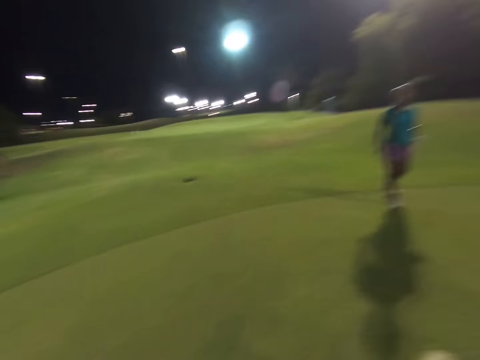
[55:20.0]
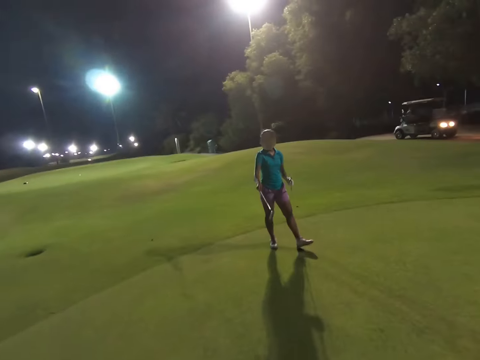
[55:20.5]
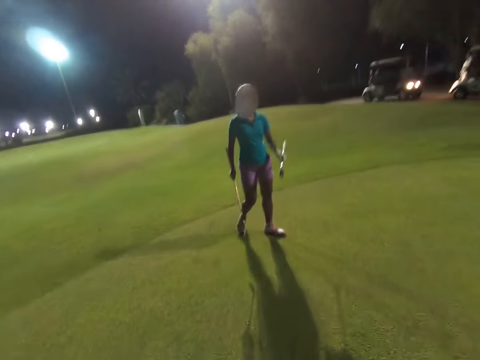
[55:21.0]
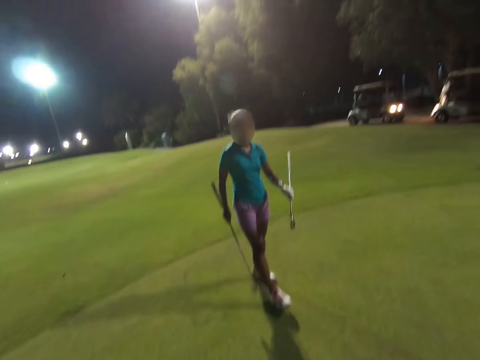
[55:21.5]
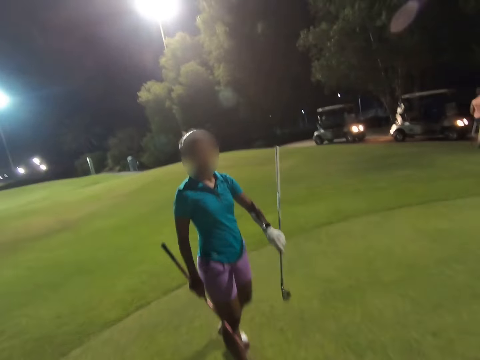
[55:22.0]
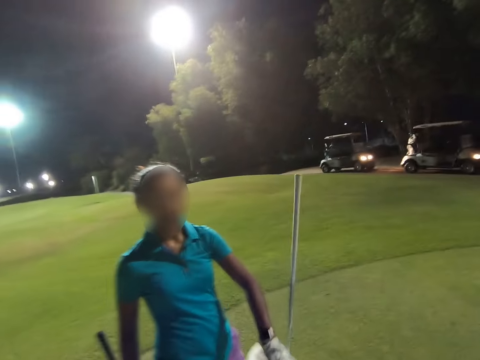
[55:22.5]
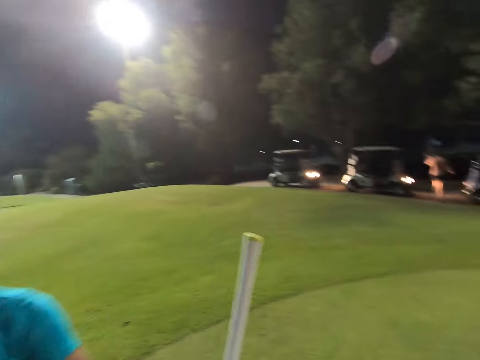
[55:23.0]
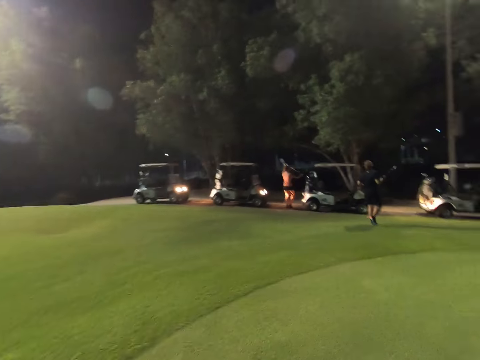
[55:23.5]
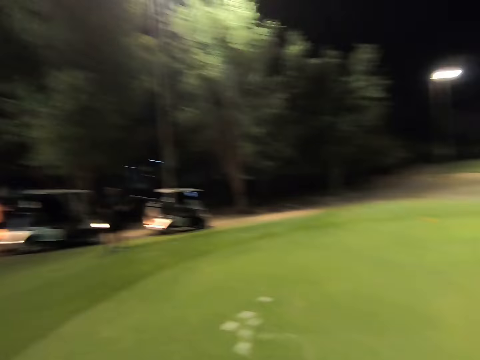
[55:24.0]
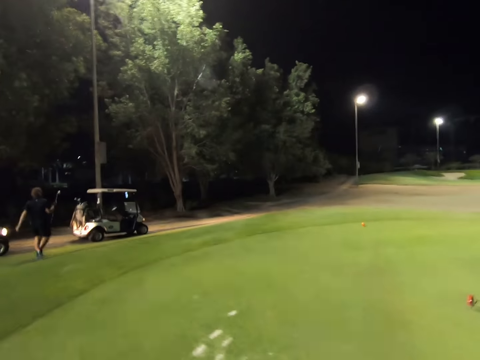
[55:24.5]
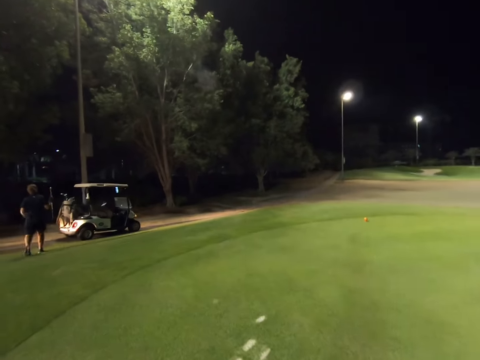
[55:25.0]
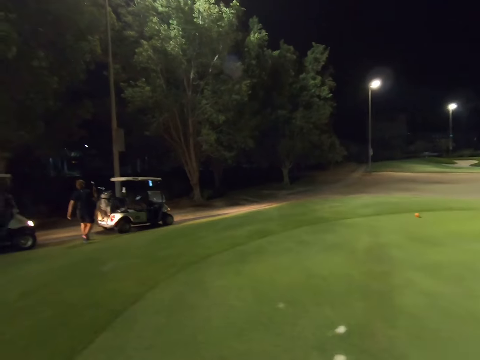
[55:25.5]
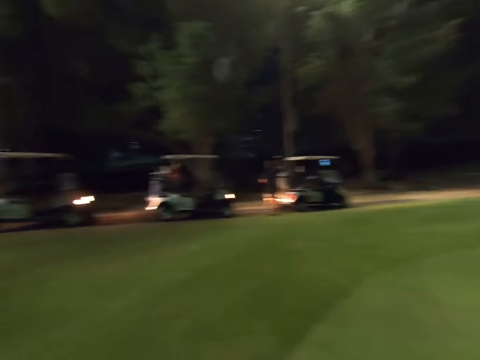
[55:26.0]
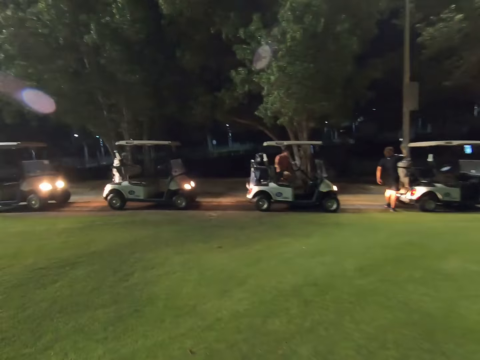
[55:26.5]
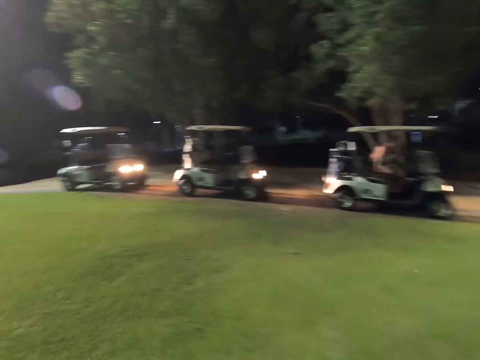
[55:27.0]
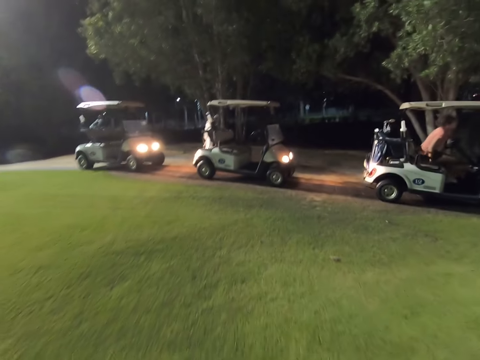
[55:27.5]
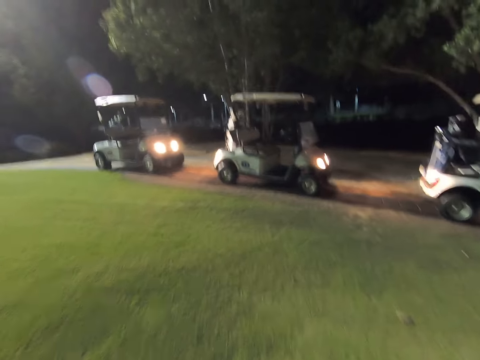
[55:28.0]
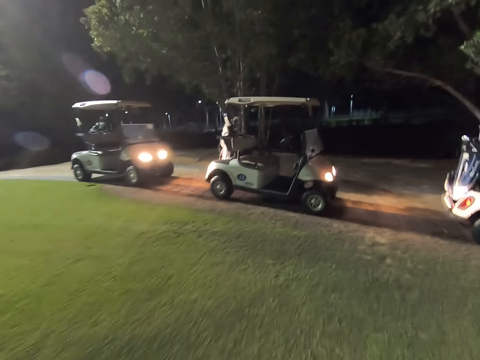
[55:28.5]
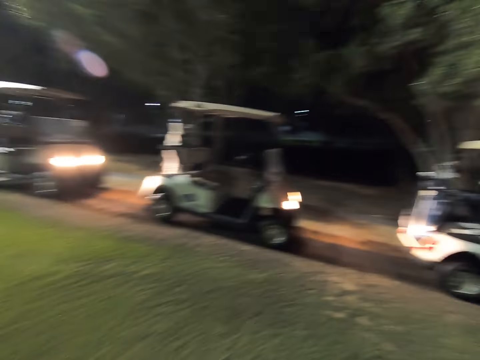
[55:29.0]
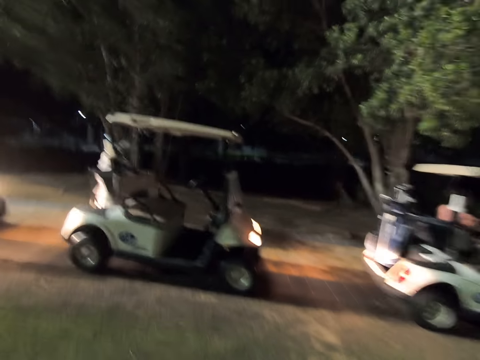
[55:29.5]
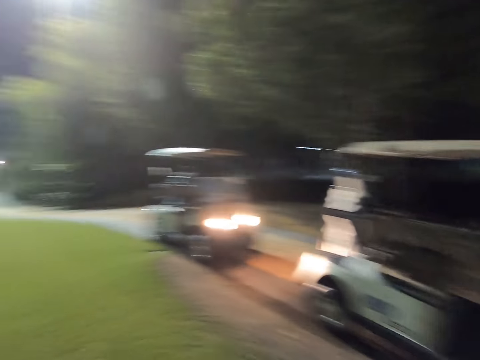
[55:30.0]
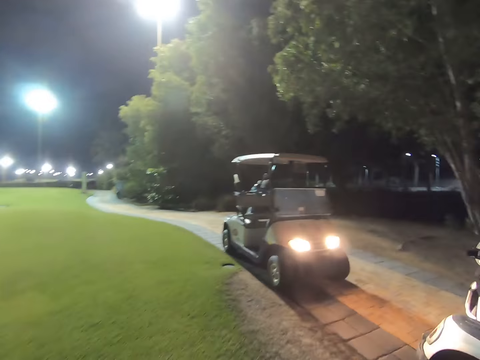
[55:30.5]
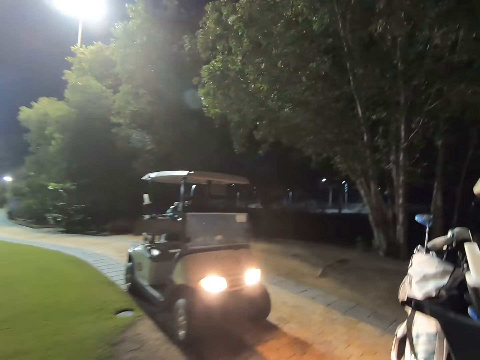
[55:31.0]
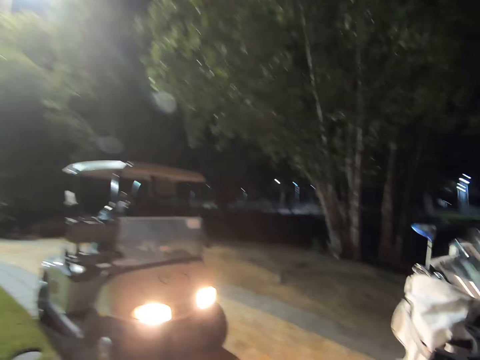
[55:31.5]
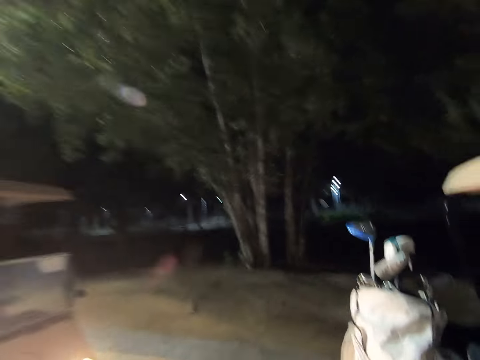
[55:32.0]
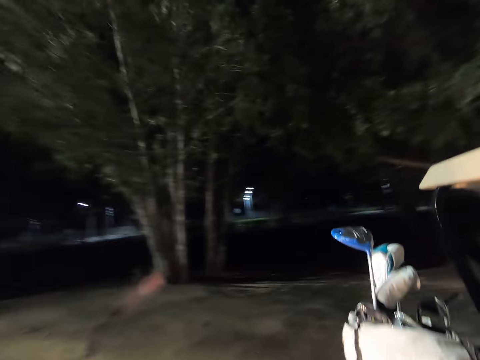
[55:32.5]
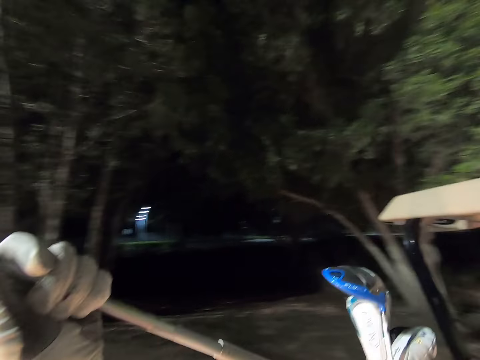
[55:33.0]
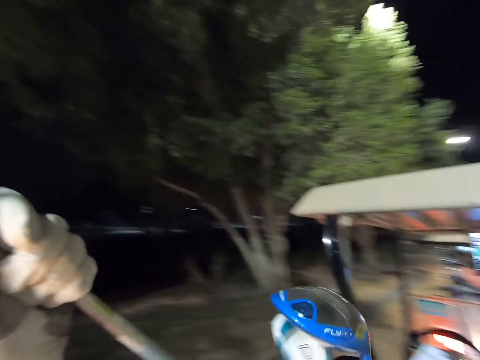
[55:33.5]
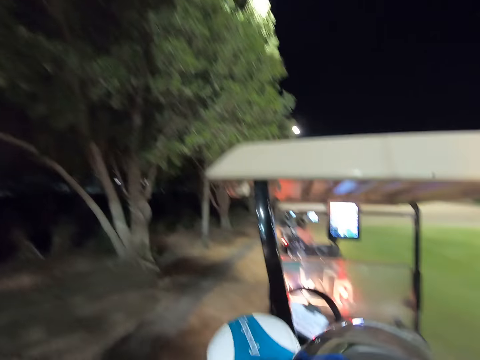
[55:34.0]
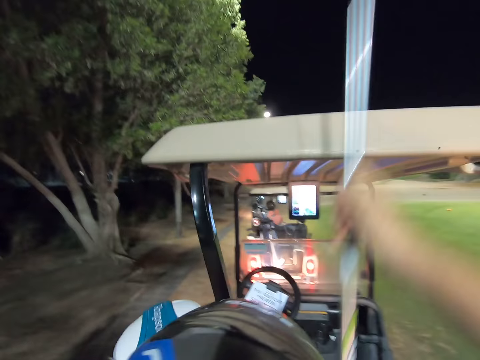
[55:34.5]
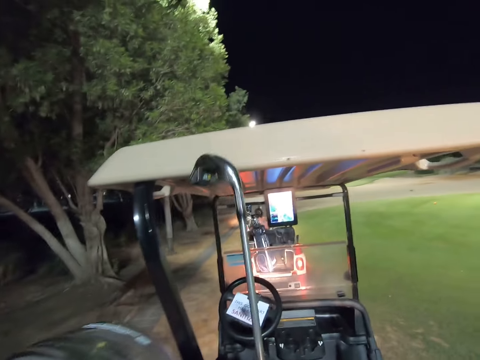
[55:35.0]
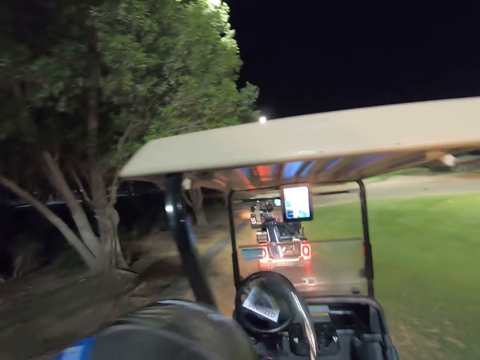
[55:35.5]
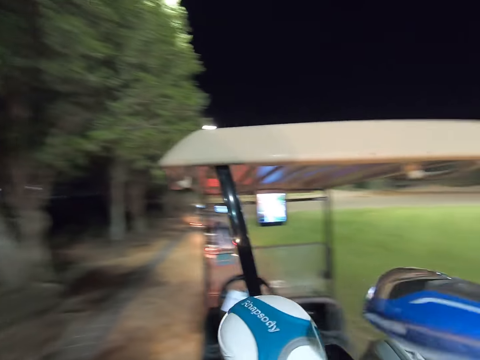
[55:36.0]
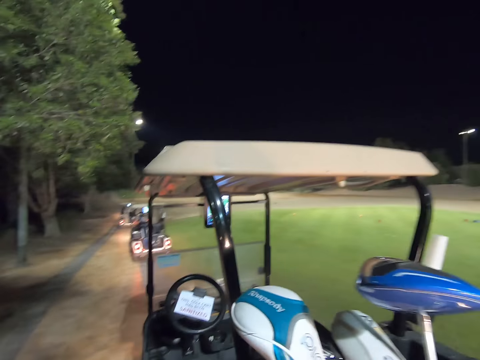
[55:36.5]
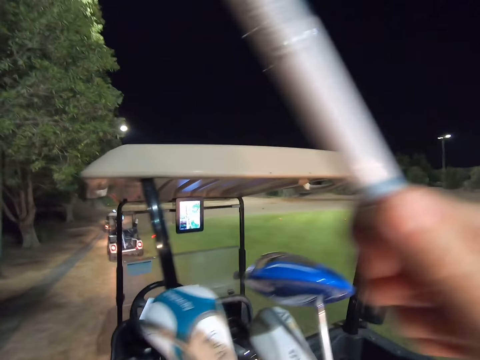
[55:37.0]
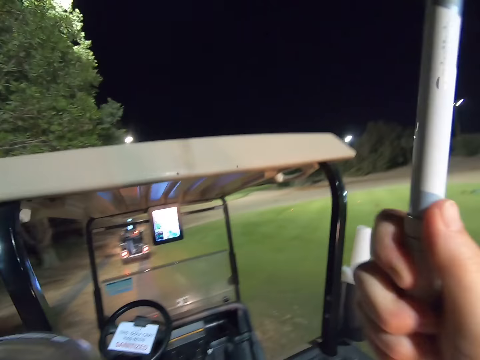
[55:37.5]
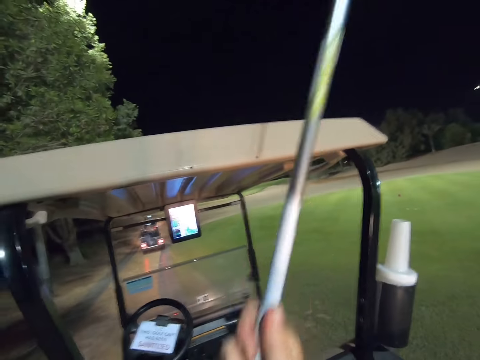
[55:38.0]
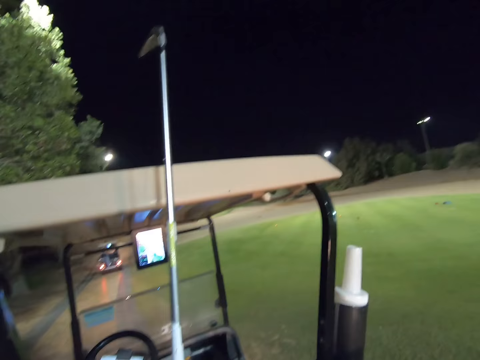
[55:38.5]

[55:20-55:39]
A woman holds sticks in both hands. The camera wearer picks up a golf club from another woman. A third woman walks towards the car. A fourth woman takes a seat in the car. The camera wearer walks towards the golf cart. They place the sticks back.

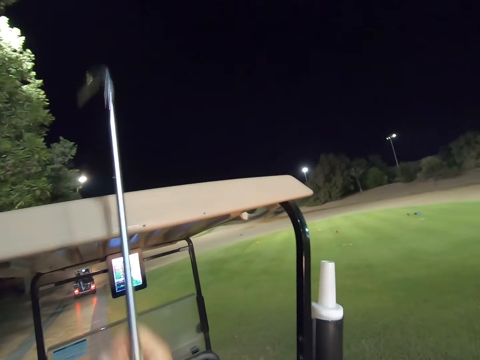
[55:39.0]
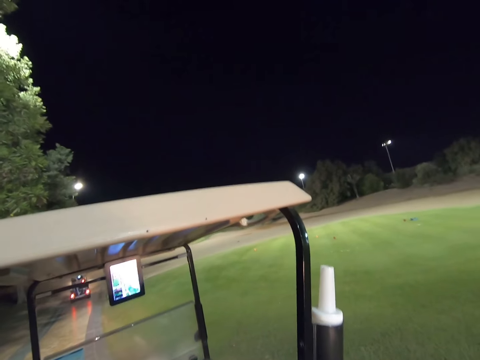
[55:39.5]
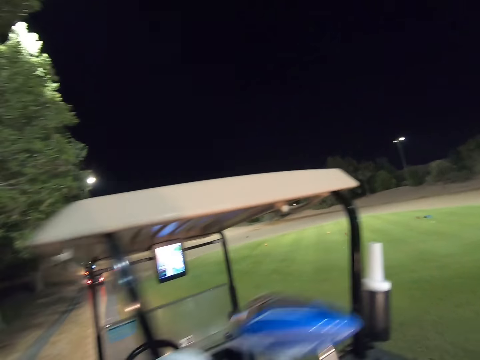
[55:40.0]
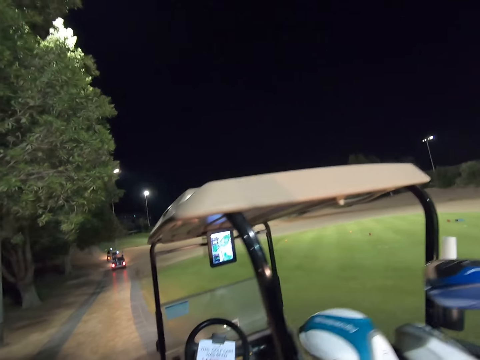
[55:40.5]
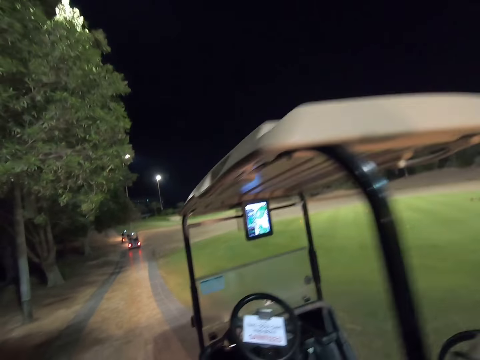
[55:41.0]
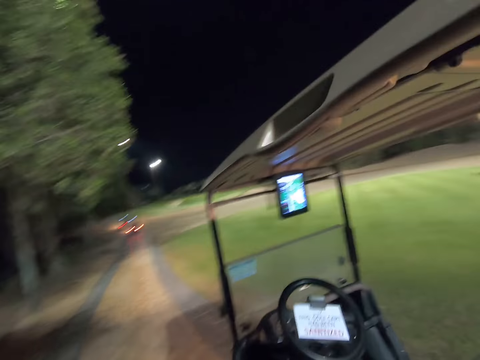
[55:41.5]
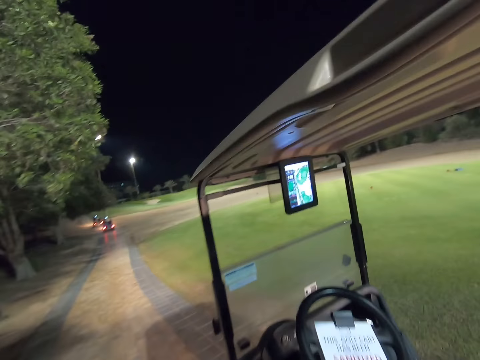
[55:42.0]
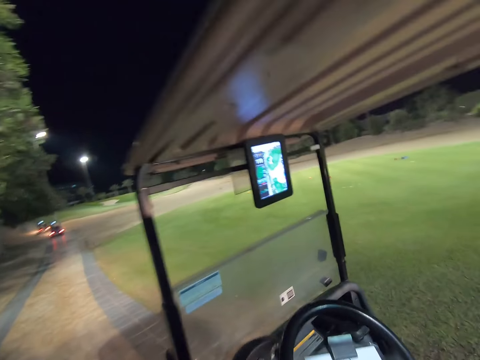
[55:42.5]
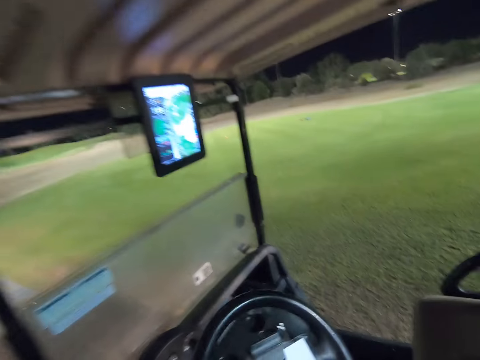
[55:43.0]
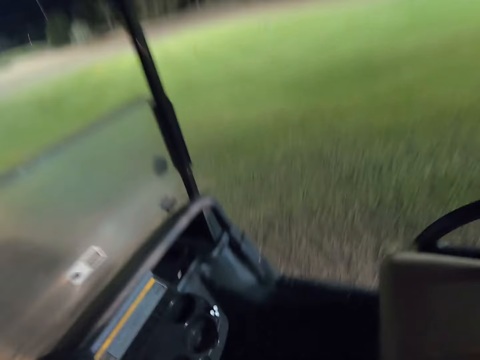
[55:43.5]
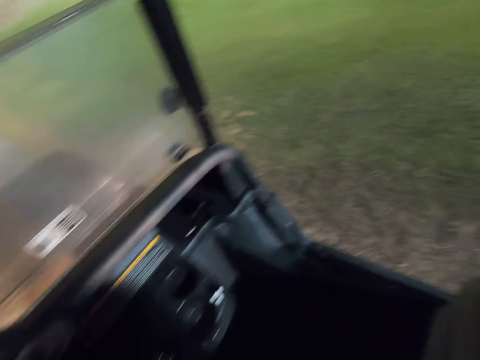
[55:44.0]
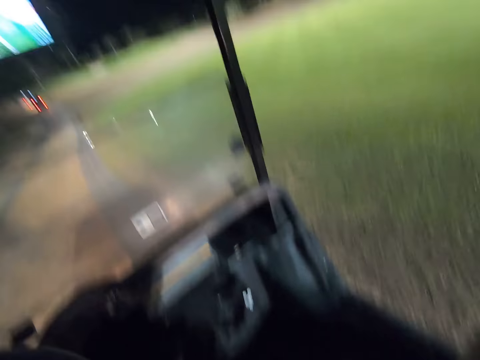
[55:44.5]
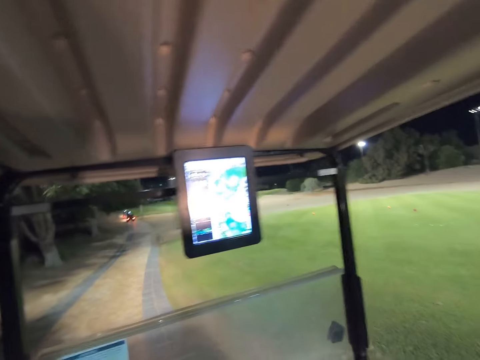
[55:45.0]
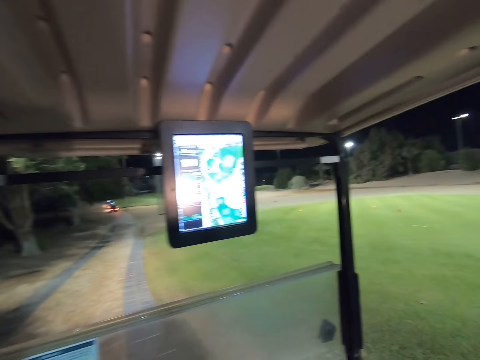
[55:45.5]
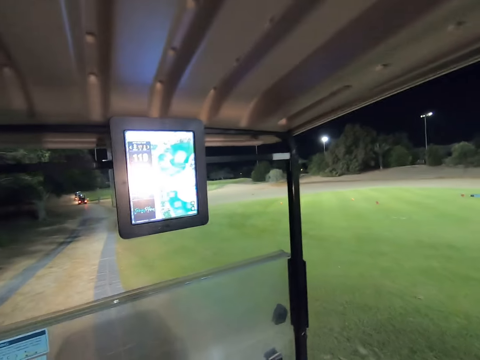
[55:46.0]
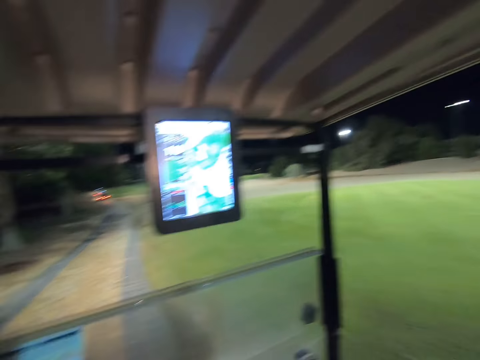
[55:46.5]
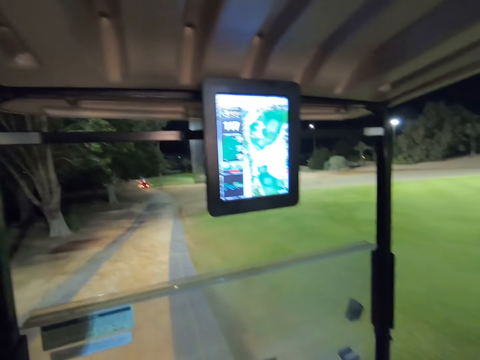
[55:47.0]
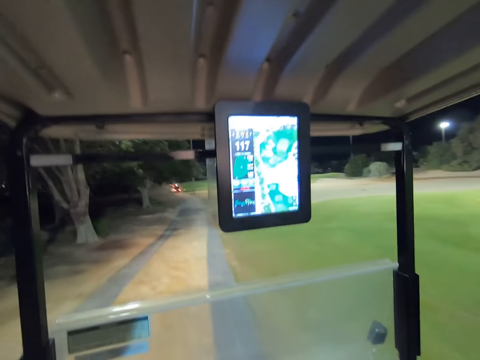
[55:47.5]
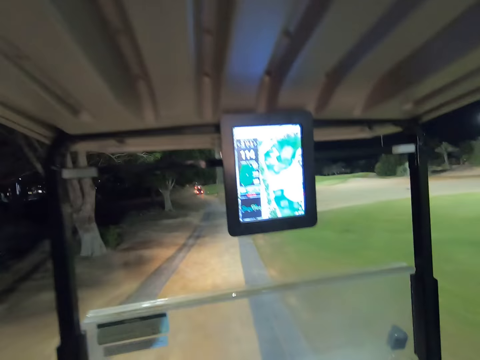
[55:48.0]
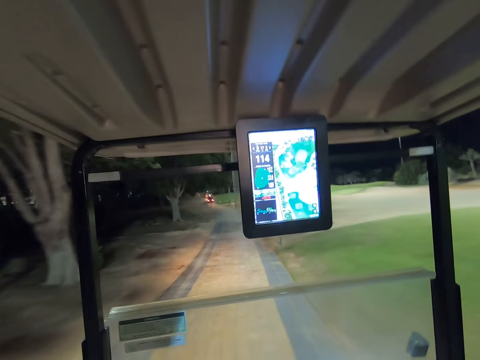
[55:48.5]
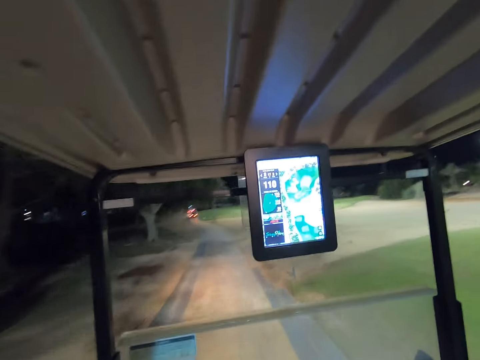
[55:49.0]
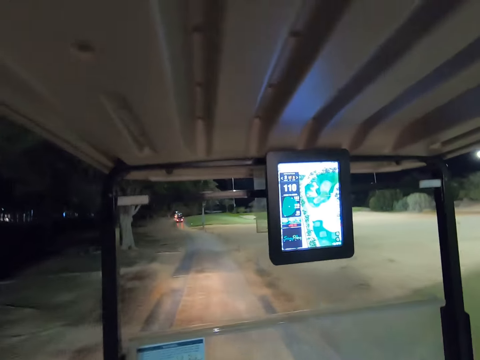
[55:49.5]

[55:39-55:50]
The camera wearer drives away on the golf cart.
